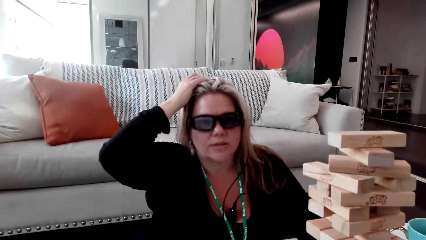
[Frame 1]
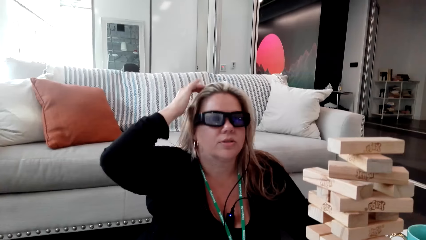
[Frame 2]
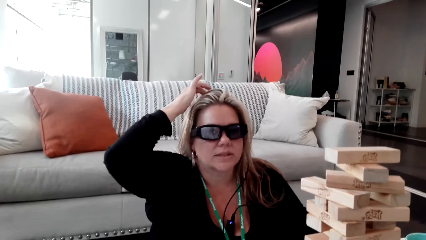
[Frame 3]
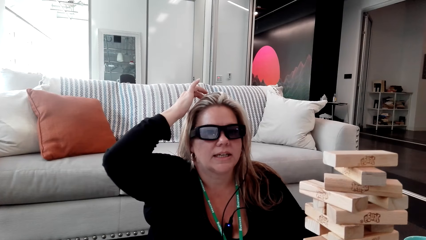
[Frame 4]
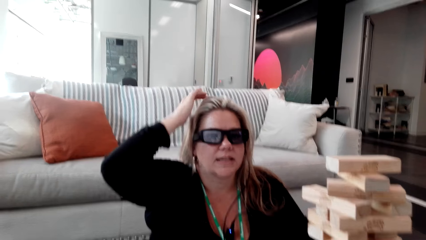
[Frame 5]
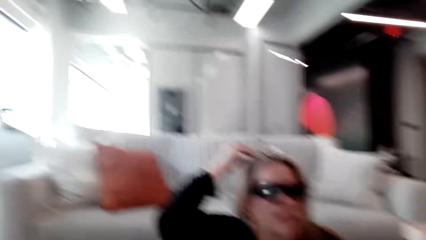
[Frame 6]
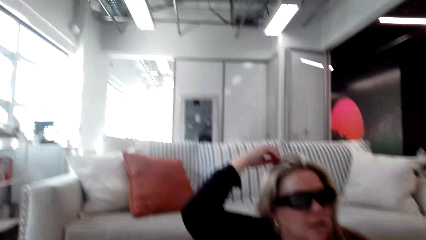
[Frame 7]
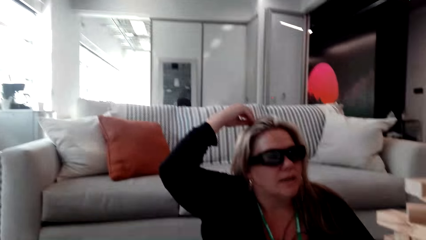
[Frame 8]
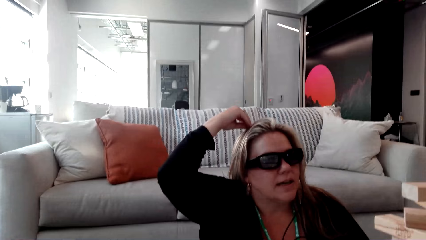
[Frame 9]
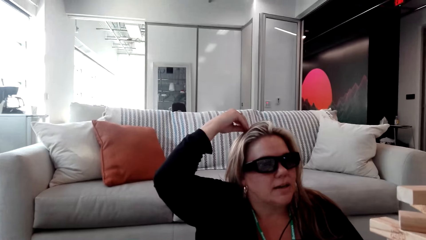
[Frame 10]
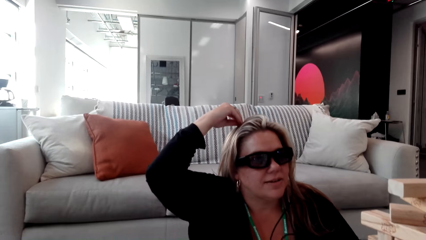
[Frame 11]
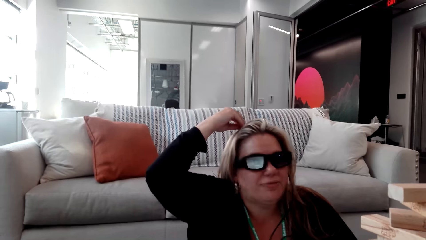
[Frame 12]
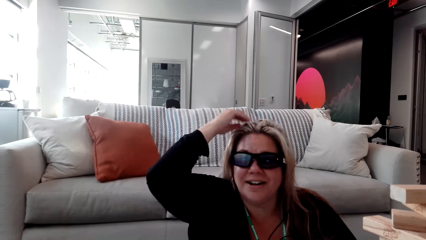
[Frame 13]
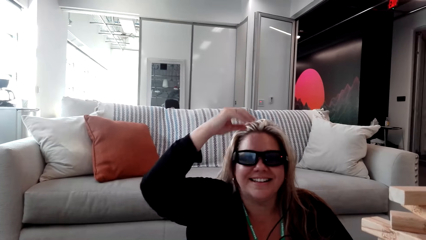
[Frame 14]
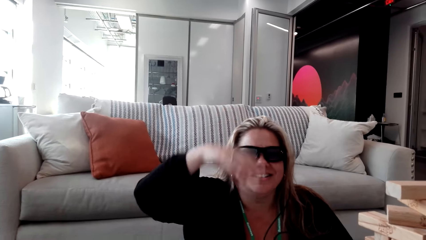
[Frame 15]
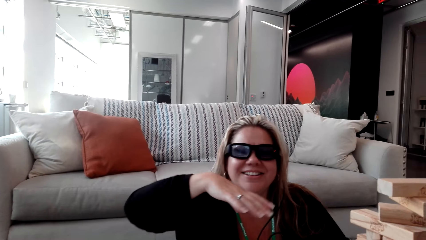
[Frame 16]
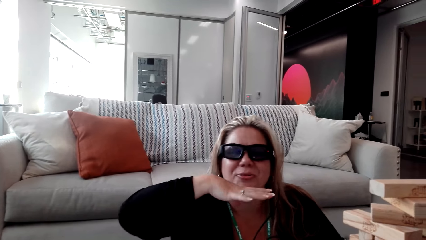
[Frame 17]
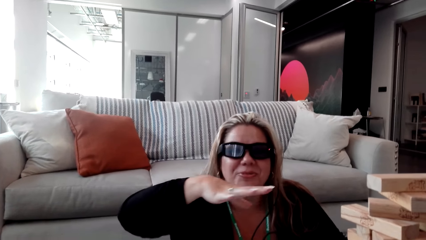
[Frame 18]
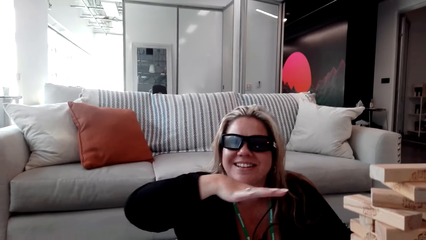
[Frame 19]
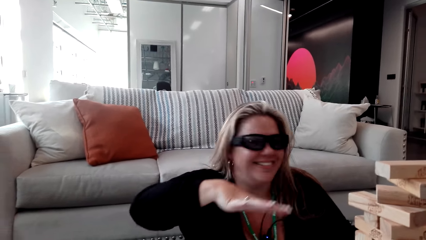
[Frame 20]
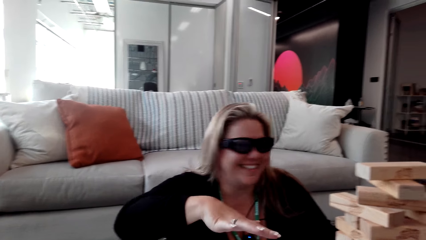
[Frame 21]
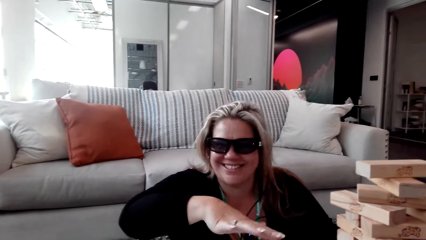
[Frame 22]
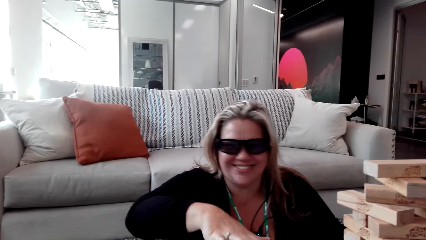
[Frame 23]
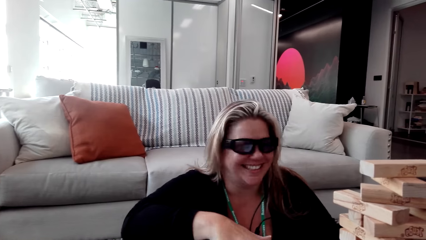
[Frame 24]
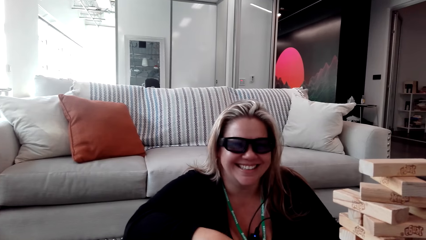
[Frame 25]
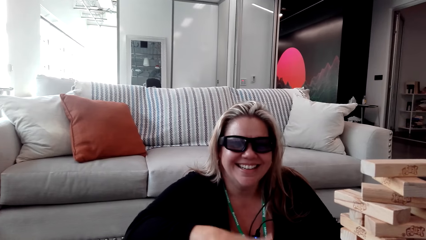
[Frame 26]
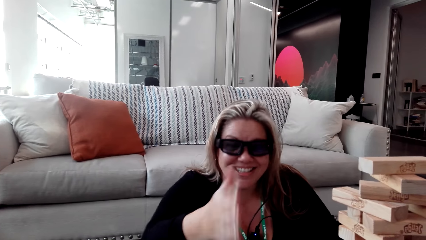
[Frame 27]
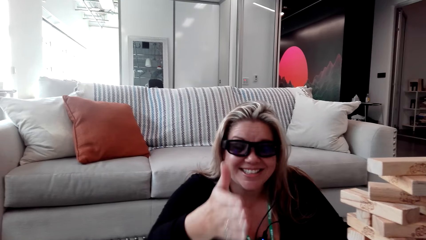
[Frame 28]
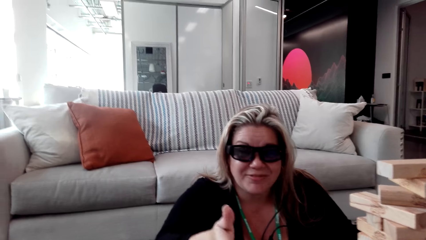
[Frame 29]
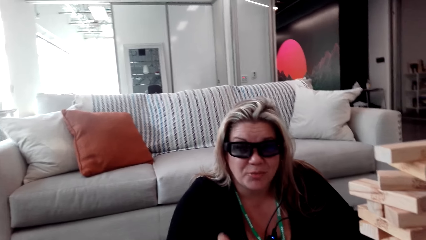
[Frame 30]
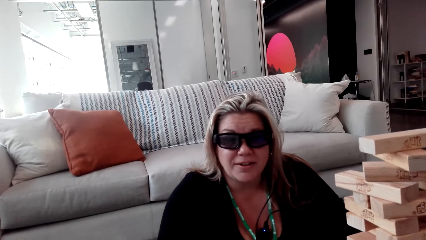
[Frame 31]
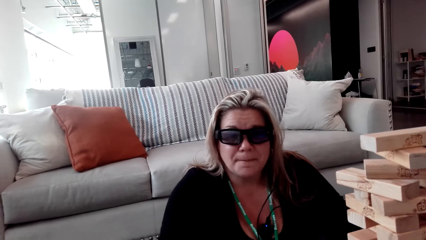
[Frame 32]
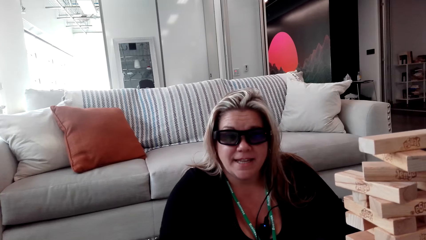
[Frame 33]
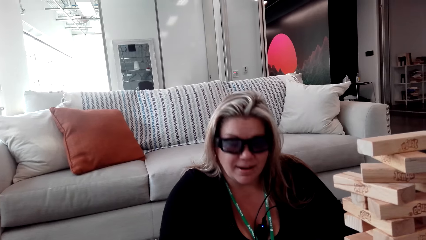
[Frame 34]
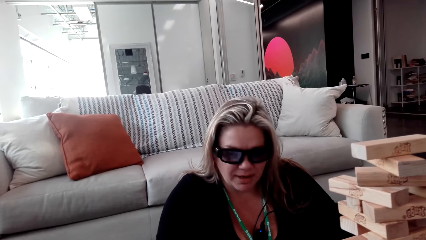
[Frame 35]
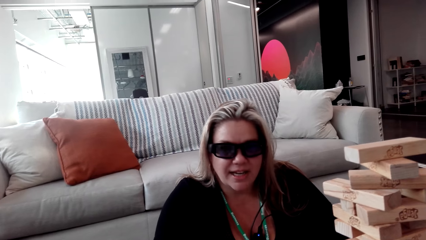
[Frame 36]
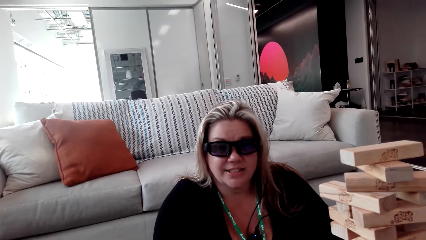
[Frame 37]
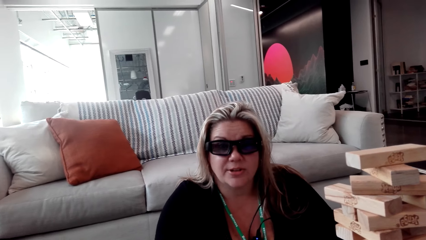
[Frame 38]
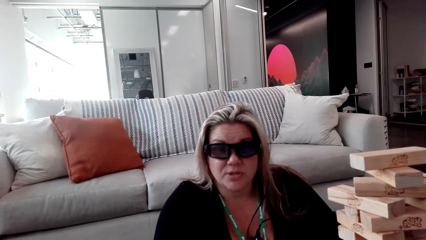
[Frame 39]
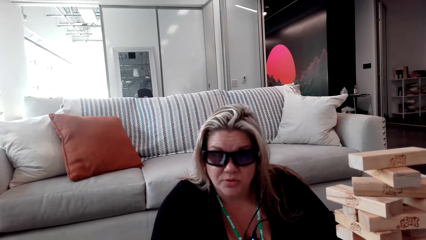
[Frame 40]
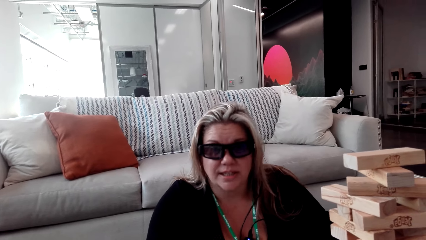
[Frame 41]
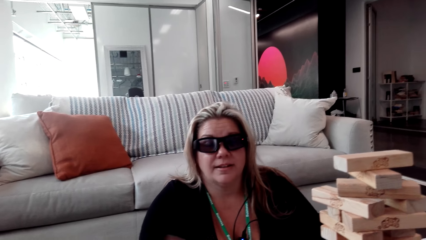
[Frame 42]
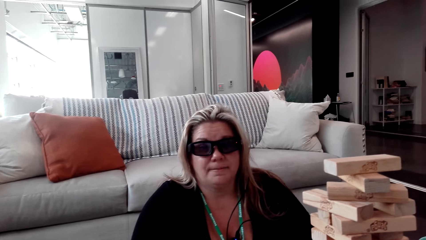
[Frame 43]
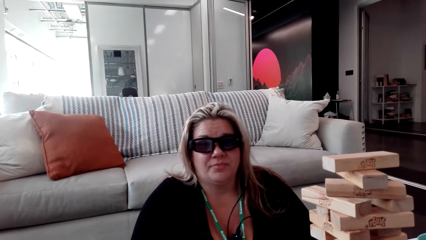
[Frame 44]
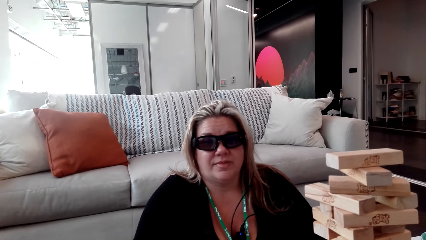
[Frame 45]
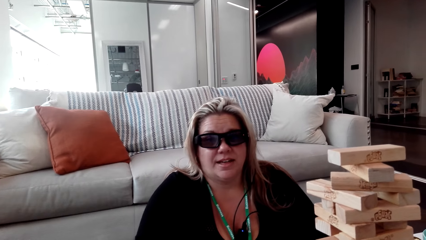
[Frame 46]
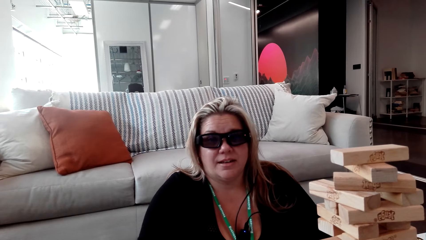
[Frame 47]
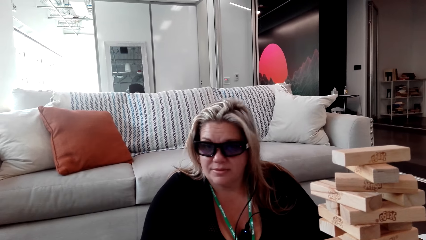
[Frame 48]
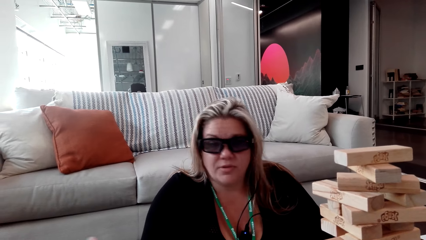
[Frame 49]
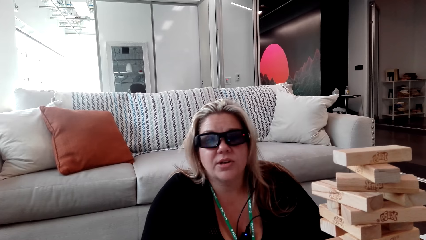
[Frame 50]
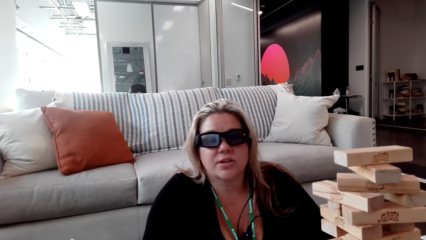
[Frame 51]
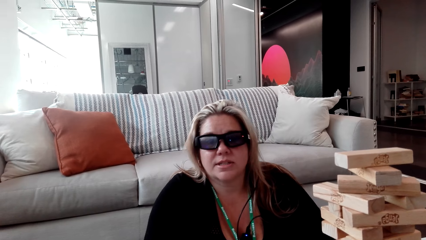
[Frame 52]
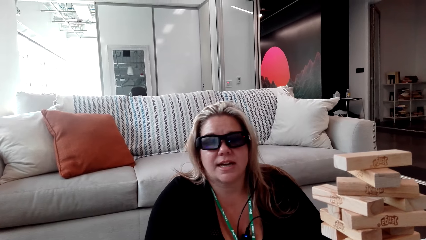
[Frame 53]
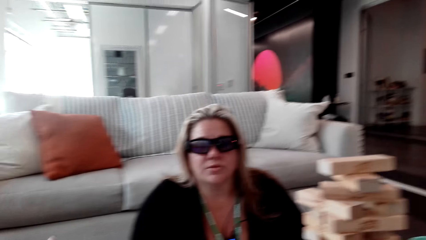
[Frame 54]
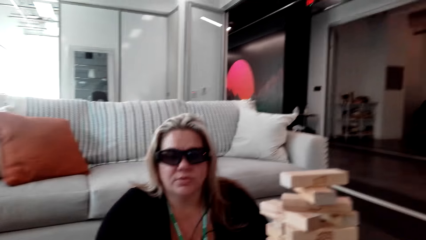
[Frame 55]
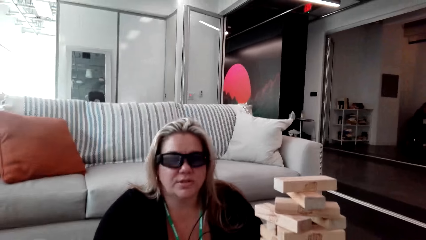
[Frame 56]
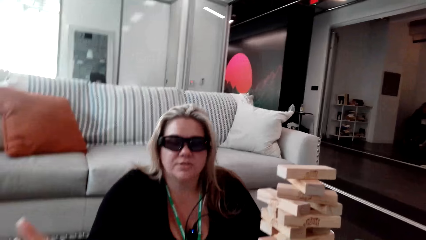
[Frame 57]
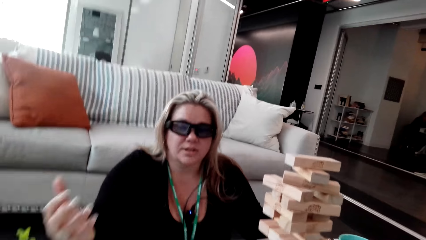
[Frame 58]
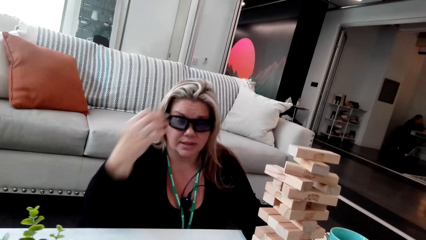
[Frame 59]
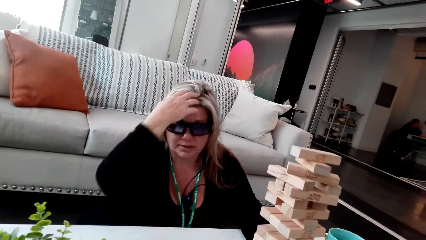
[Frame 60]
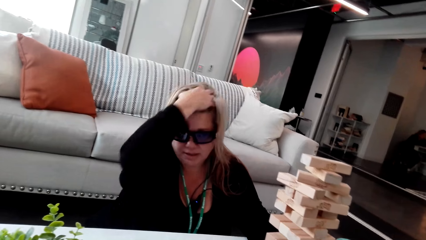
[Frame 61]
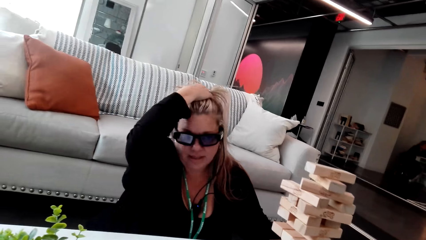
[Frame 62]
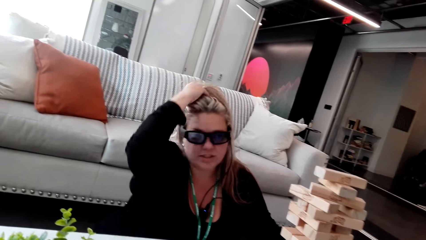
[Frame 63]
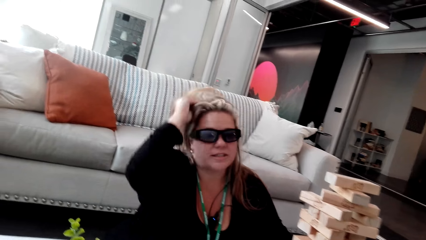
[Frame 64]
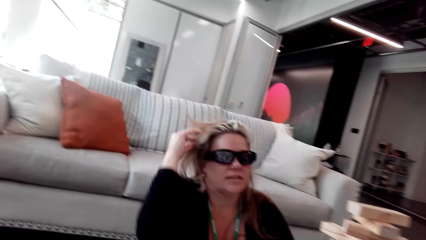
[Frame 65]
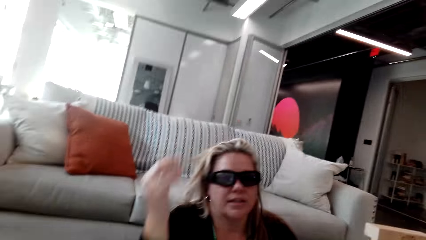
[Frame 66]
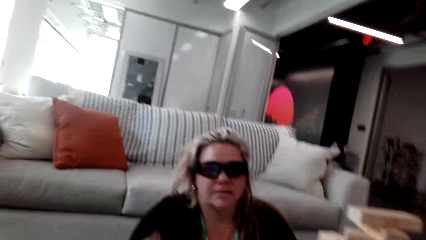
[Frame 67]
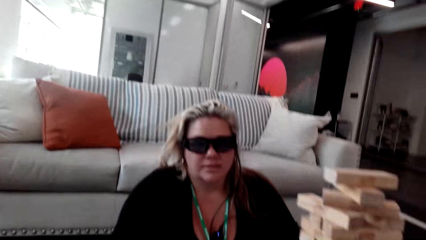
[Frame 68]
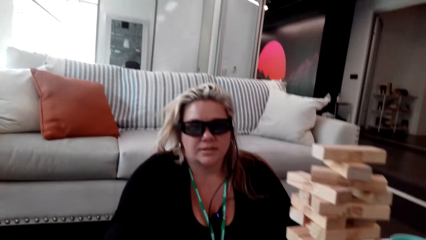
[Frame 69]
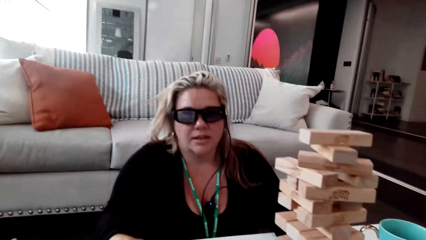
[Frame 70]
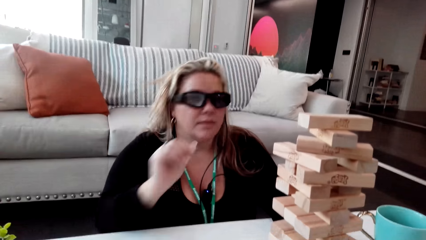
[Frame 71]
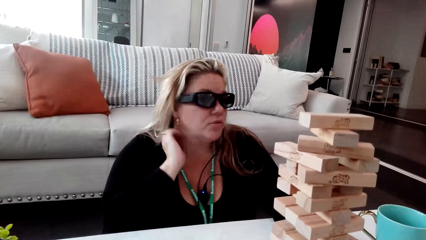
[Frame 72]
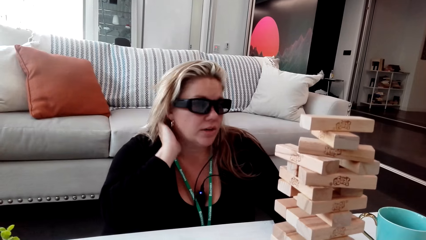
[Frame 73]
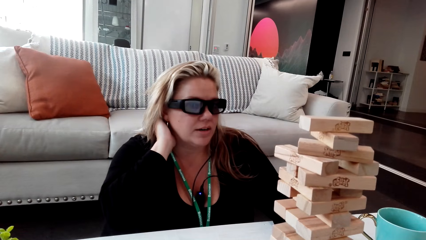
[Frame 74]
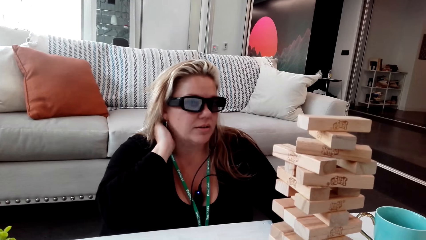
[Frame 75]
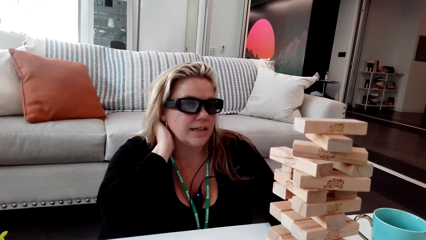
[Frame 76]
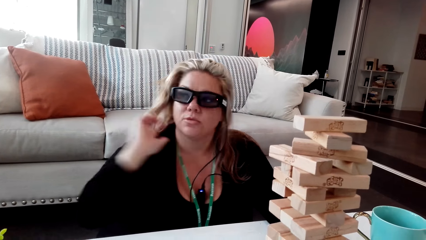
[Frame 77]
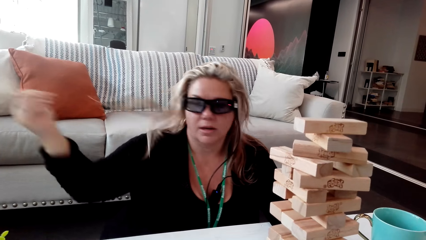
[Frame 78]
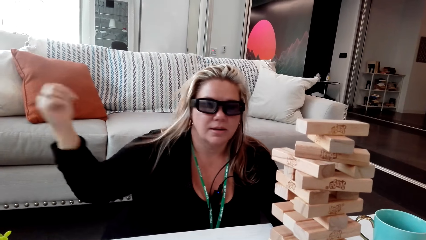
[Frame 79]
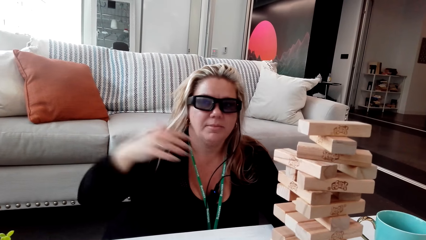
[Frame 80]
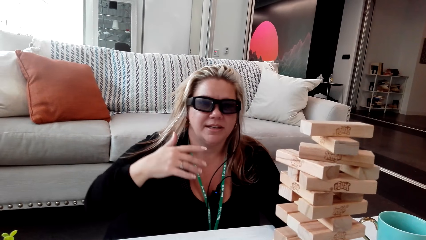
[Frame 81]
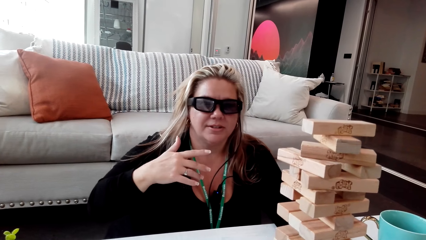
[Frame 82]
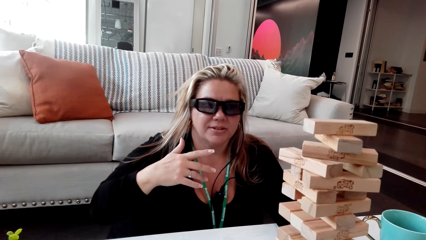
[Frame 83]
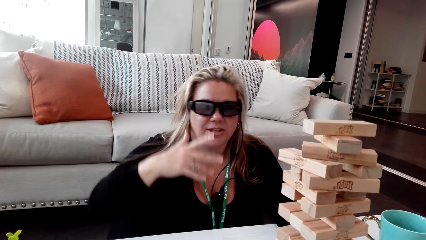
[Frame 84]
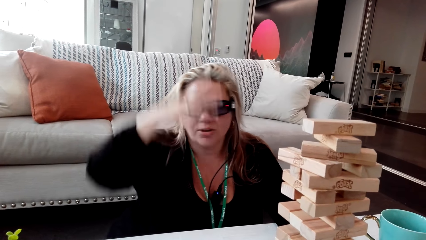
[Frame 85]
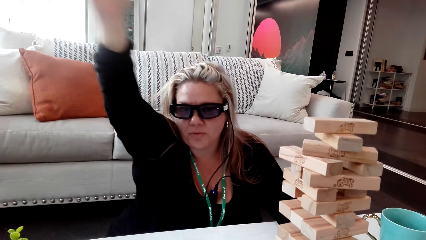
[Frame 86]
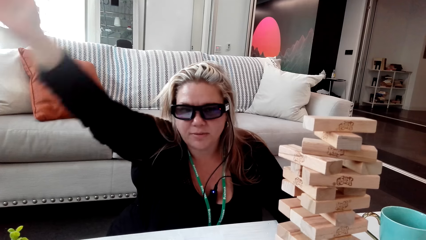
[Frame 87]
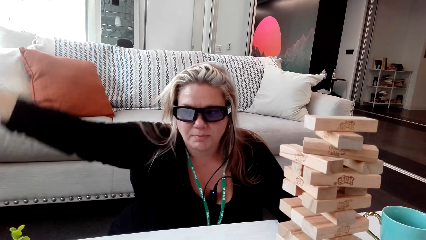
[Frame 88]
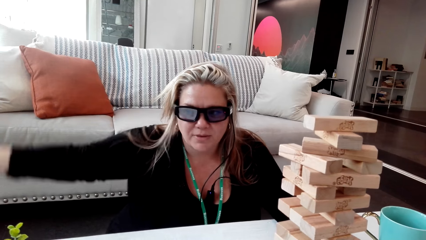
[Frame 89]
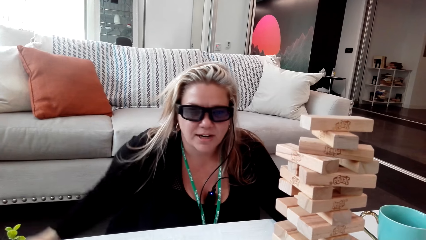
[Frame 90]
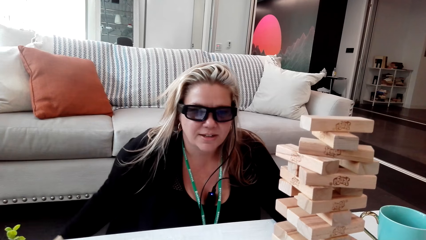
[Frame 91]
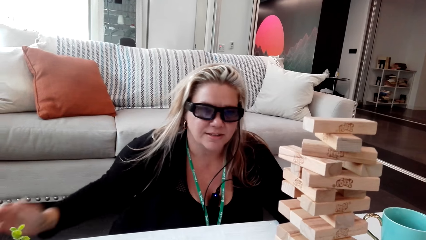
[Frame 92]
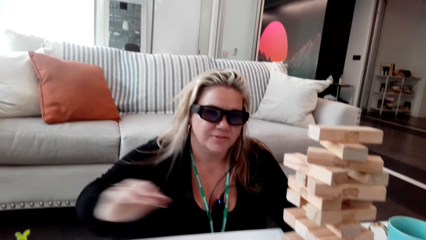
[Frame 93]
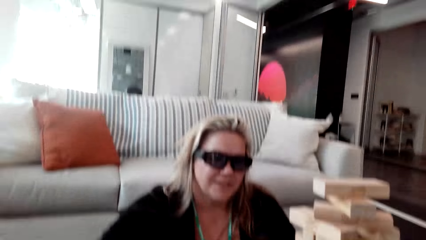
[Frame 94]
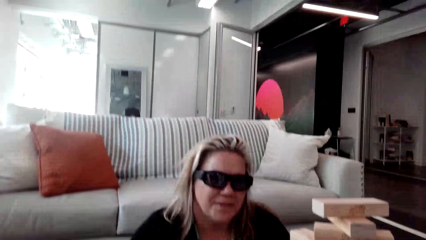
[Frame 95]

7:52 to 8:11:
A woman touches the head. The camera wearer talks to the woman. The woman talks to the camera wearer. The woman touches the hair, touches the neck, touches her hair and moves the hand.
